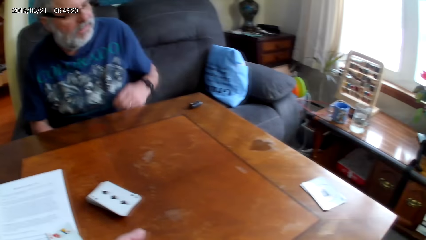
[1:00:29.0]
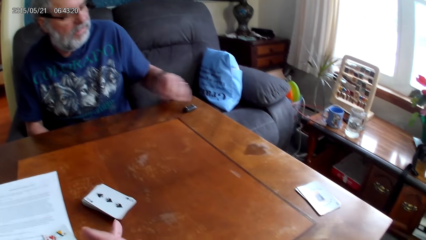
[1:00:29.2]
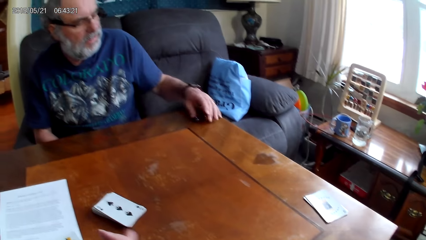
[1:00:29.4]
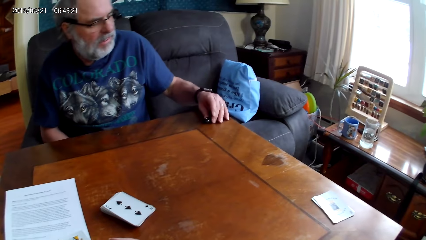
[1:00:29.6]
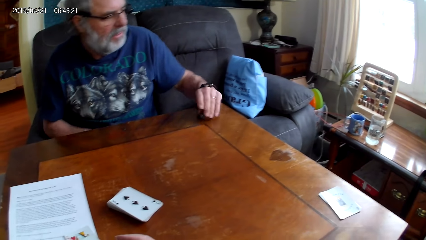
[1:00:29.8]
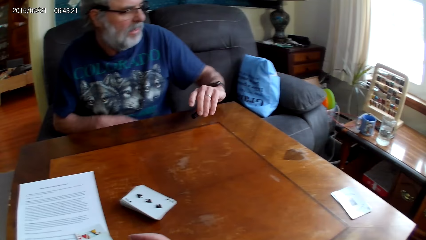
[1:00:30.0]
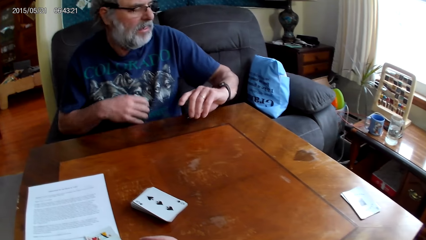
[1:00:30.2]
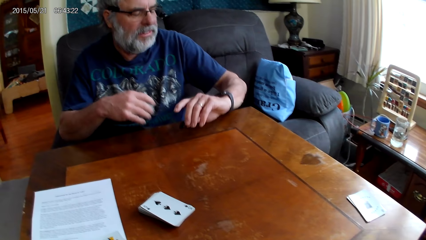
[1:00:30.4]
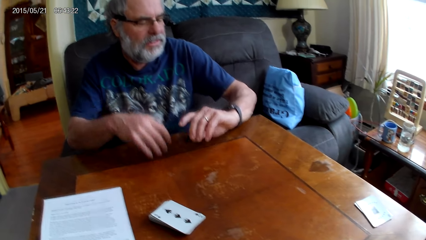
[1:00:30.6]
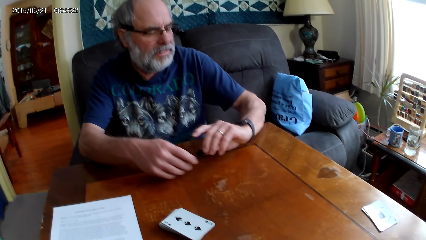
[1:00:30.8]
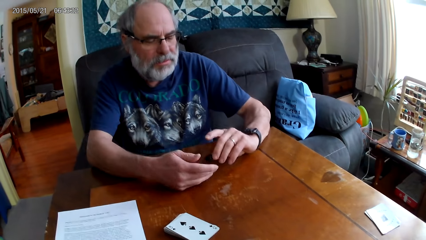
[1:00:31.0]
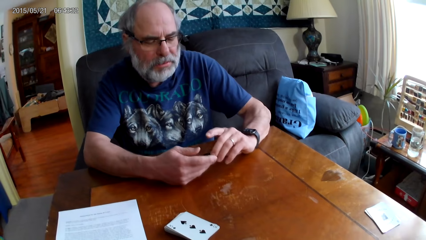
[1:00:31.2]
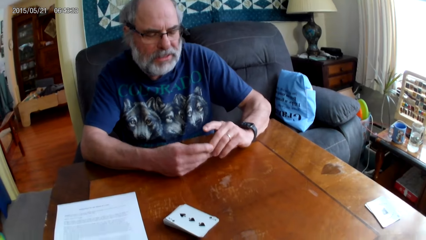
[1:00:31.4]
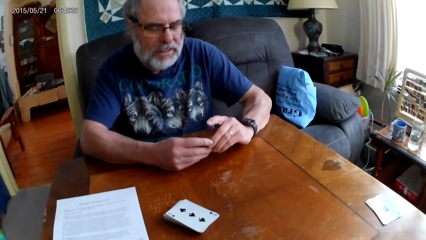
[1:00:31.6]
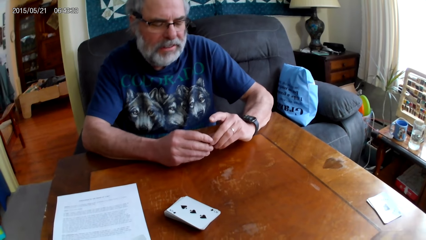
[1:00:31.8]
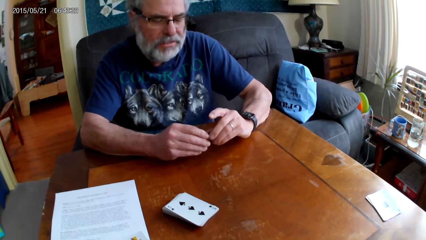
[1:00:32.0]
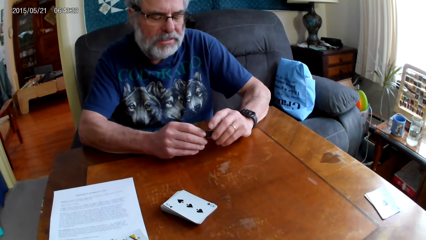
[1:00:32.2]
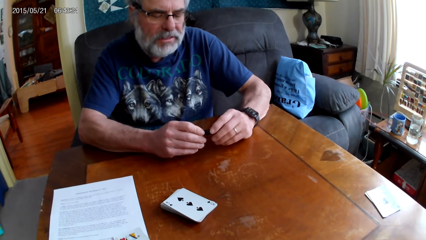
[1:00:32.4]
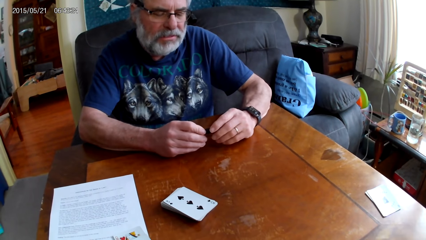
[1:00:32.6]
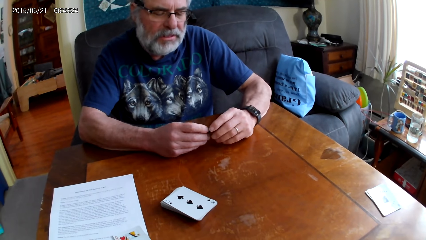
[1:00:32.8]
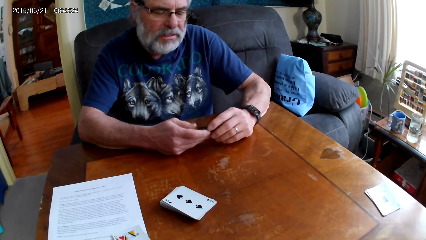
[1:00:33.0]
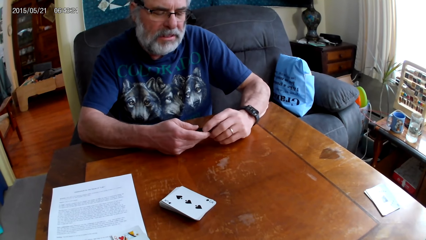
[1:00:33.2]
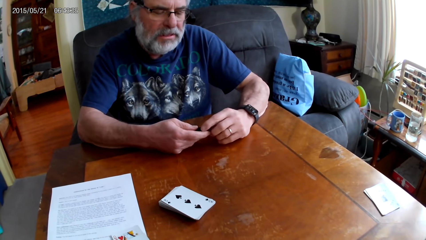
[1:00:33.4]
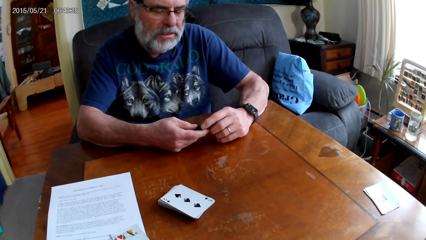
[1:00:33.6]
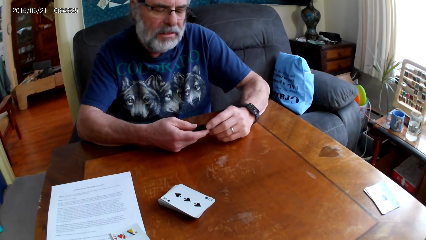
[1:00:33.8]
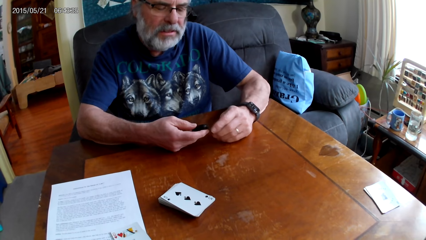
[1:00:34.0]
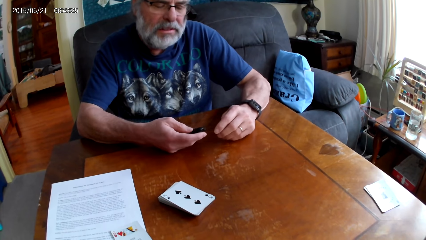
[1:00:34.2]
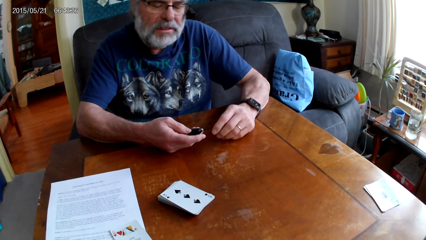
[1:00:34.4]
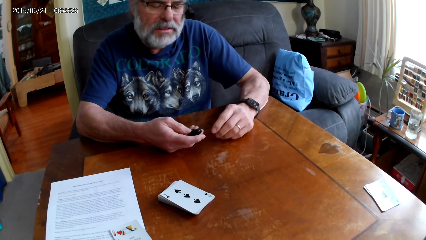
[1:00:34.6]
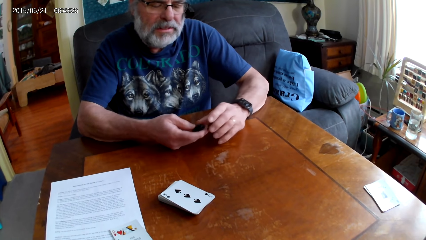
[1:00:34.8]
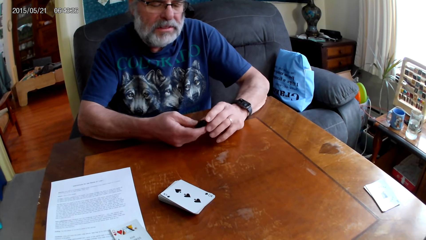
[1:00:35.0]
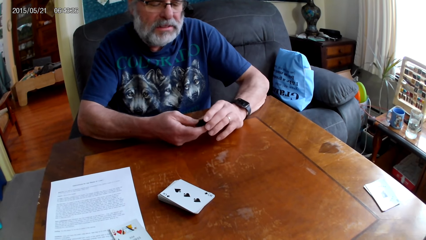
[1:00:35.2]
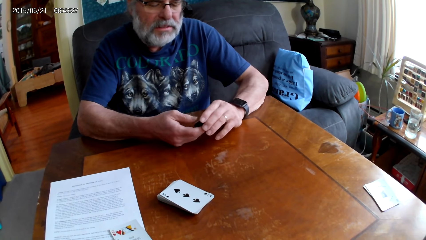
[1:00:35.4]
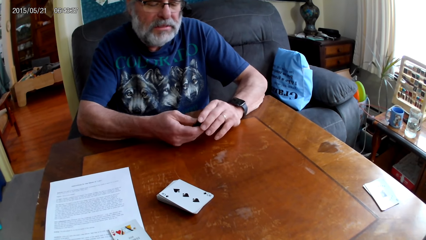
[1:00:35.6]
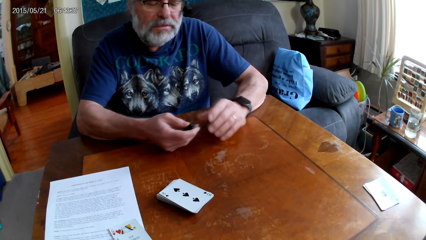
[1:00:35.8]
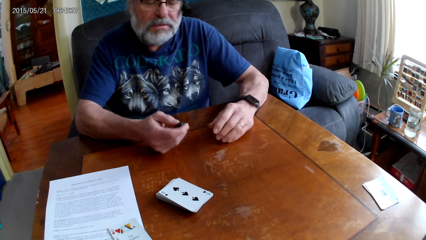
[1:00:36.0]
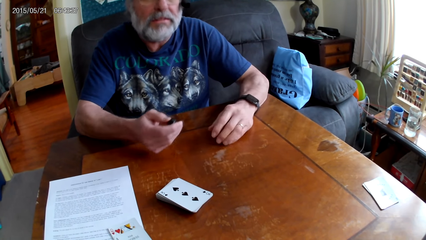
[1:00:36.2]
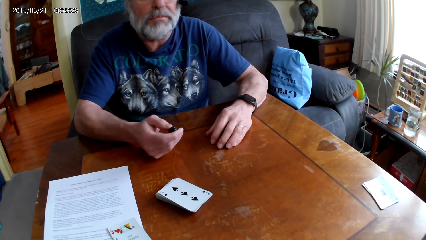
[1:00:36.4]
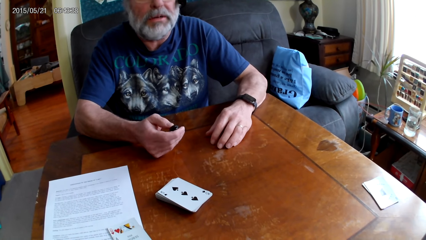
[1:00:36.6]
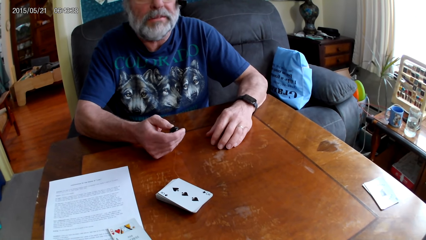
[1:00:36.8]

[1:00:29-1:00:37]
A man takes an object from the table. The camera wearer dialogues with the man. They dialogue with the man again. The man holds the object with his hands. The man holds the object with his left hand. The man holds the object with his hands. The man holds the object with his left hand.
